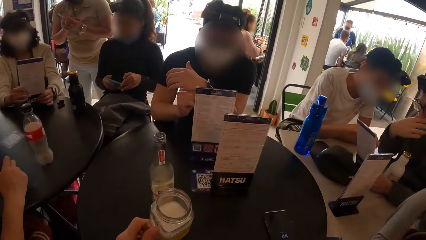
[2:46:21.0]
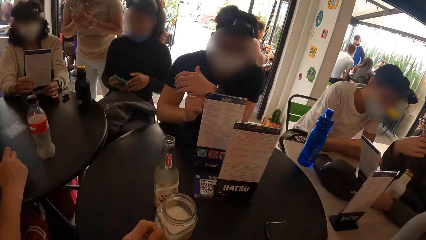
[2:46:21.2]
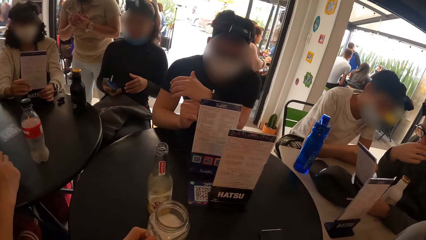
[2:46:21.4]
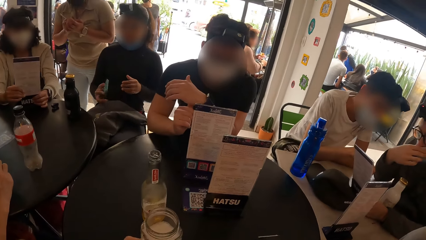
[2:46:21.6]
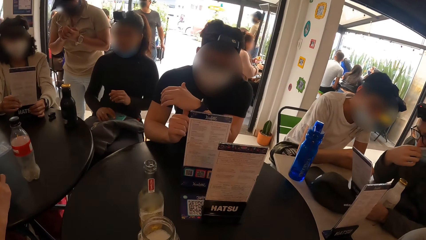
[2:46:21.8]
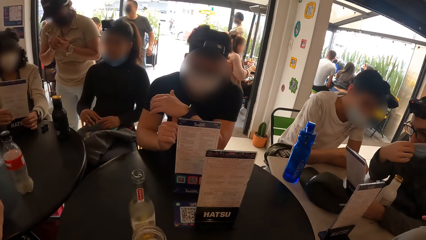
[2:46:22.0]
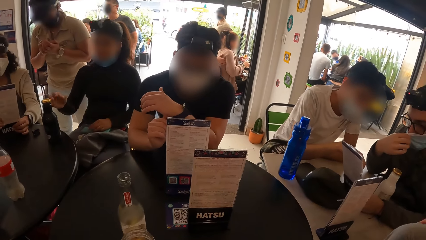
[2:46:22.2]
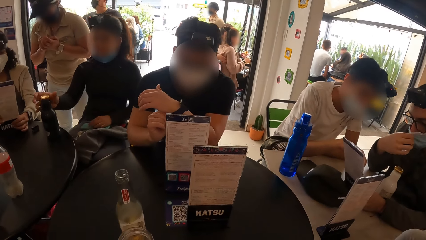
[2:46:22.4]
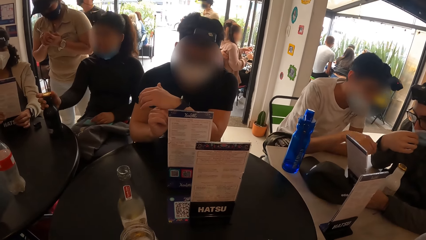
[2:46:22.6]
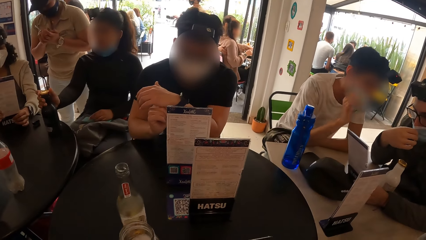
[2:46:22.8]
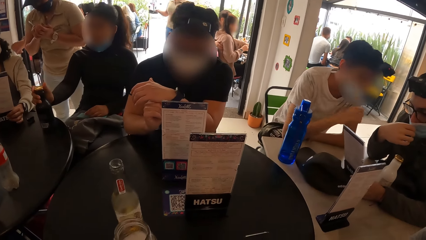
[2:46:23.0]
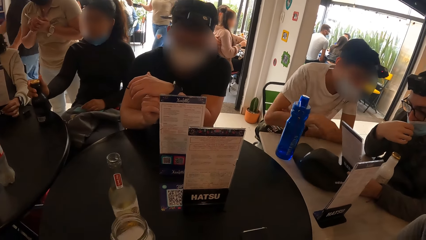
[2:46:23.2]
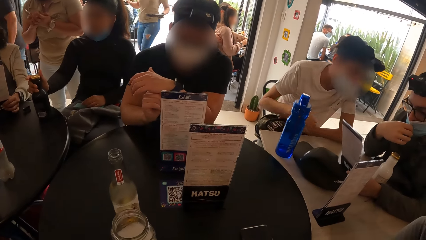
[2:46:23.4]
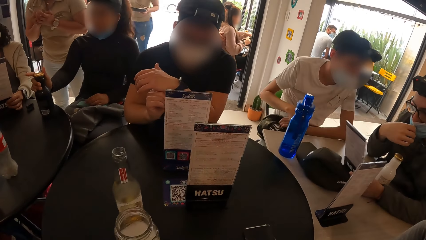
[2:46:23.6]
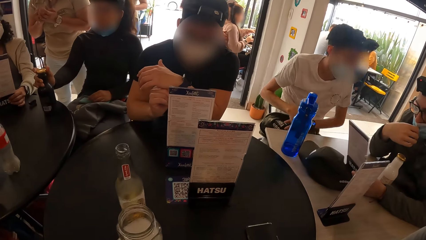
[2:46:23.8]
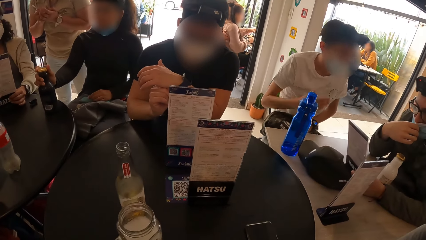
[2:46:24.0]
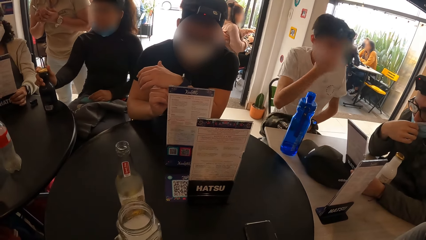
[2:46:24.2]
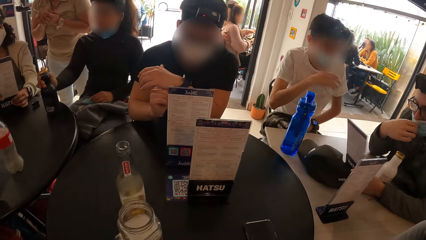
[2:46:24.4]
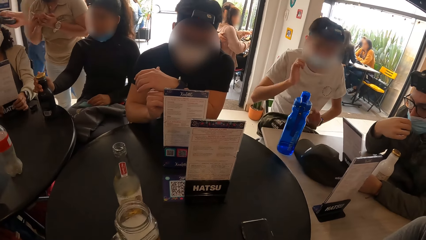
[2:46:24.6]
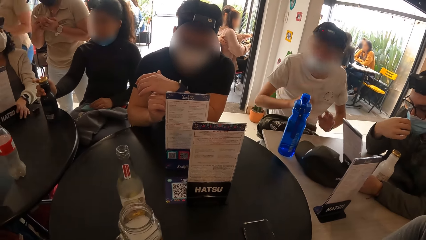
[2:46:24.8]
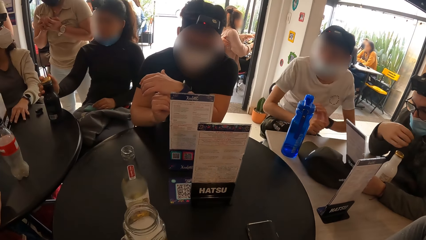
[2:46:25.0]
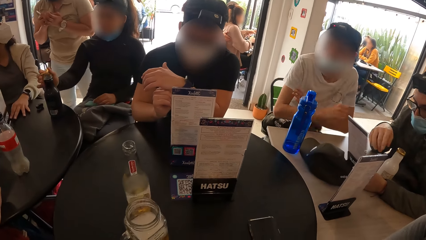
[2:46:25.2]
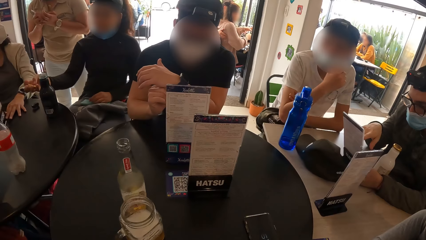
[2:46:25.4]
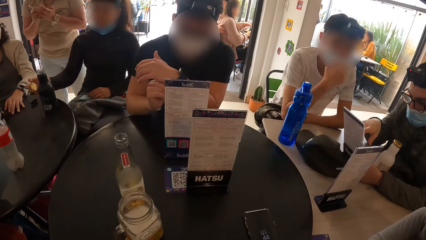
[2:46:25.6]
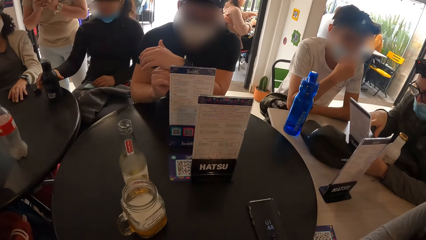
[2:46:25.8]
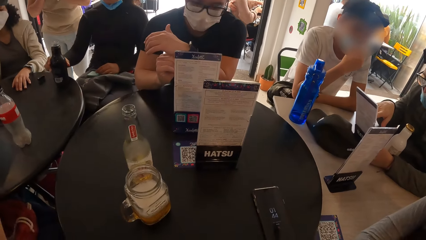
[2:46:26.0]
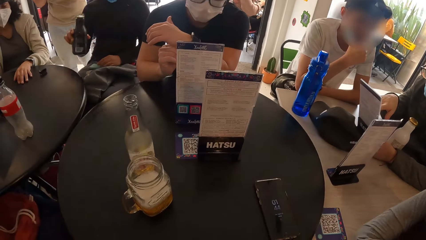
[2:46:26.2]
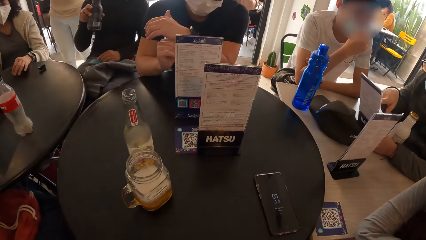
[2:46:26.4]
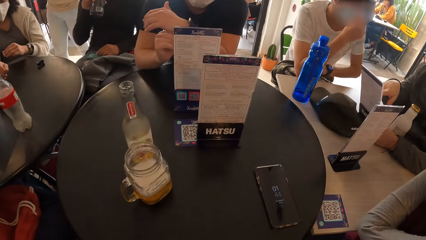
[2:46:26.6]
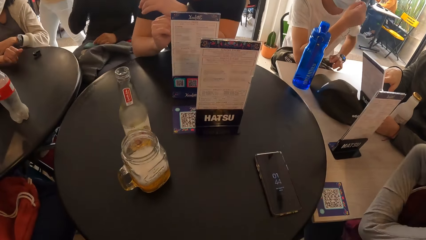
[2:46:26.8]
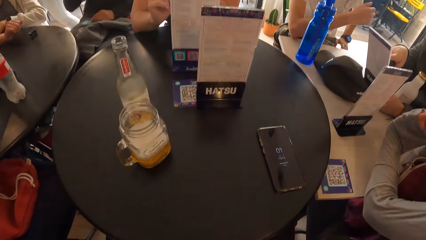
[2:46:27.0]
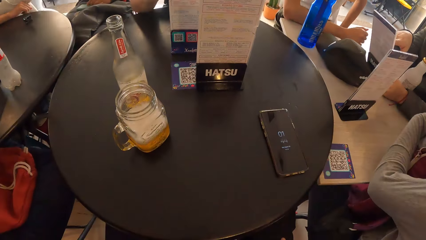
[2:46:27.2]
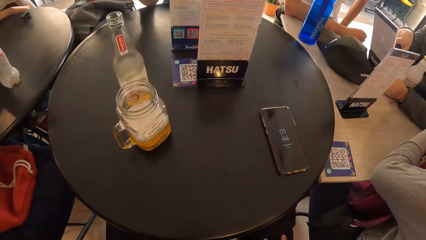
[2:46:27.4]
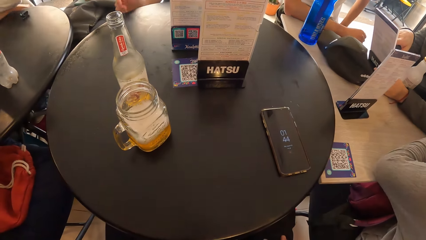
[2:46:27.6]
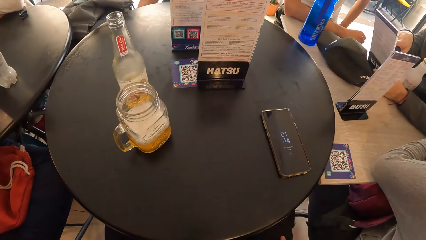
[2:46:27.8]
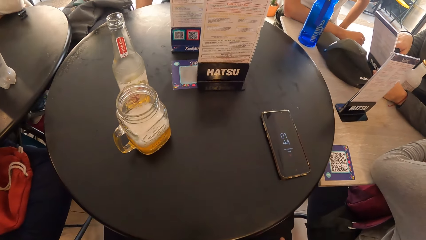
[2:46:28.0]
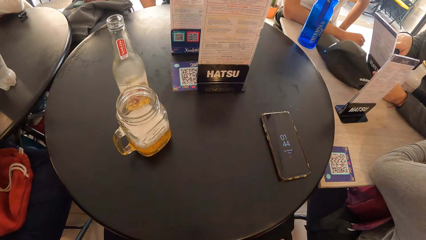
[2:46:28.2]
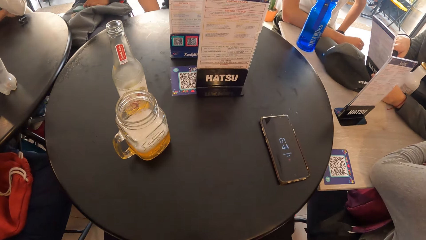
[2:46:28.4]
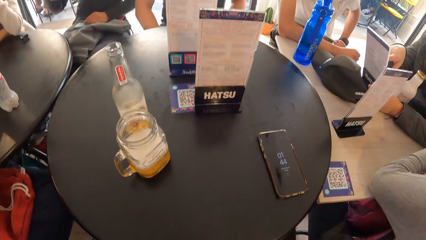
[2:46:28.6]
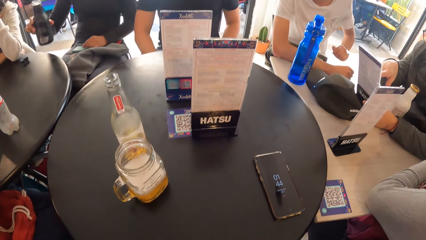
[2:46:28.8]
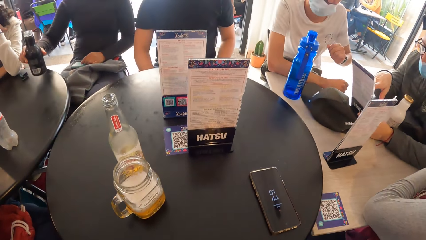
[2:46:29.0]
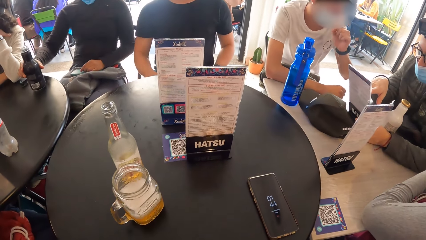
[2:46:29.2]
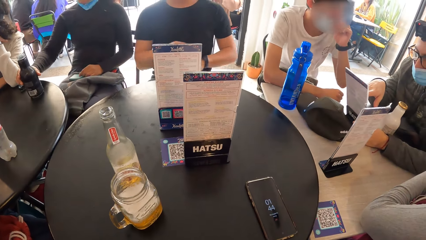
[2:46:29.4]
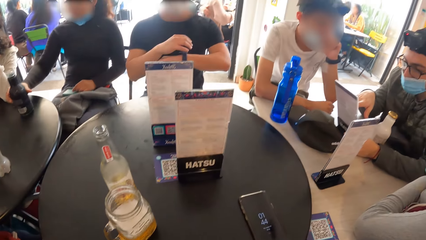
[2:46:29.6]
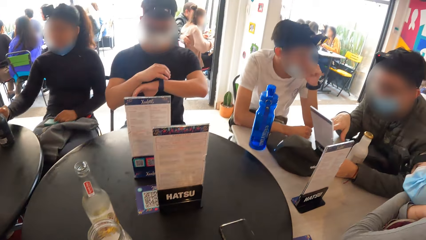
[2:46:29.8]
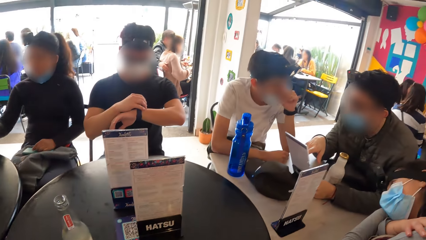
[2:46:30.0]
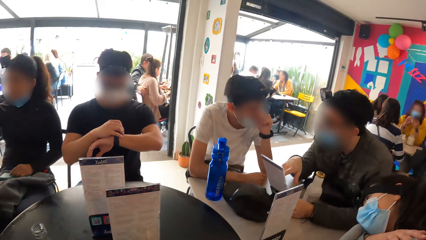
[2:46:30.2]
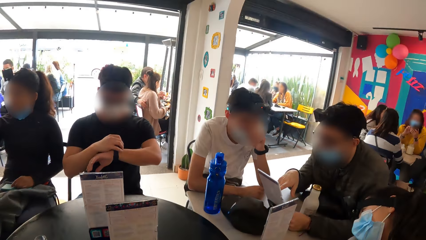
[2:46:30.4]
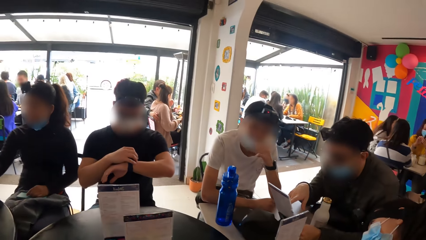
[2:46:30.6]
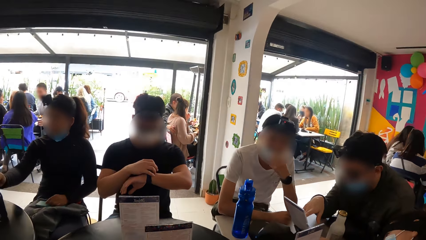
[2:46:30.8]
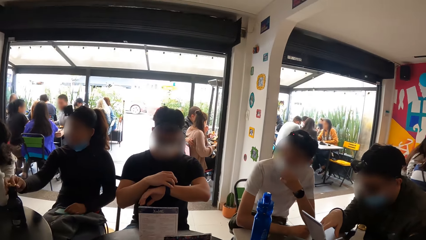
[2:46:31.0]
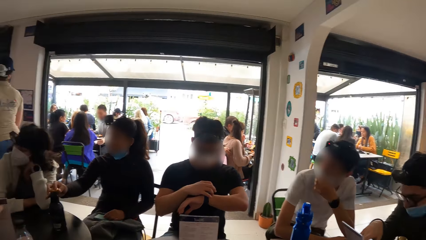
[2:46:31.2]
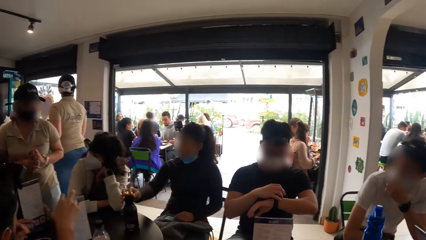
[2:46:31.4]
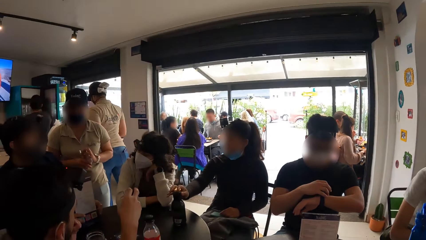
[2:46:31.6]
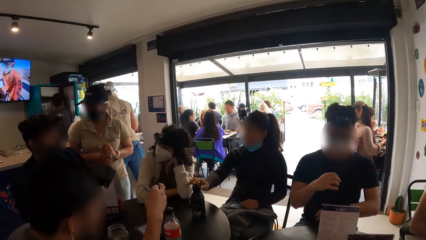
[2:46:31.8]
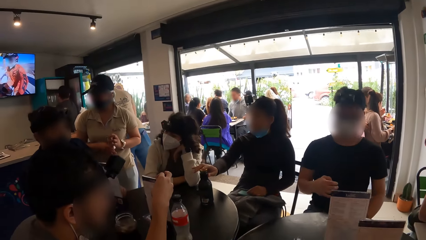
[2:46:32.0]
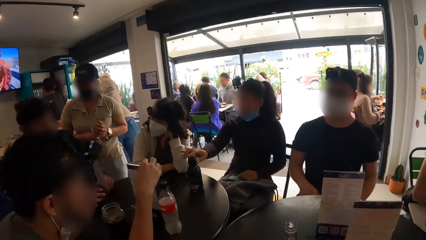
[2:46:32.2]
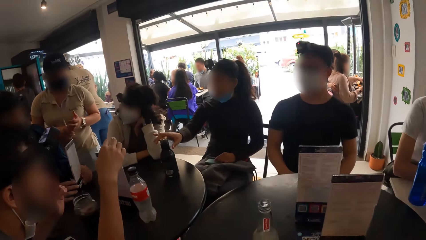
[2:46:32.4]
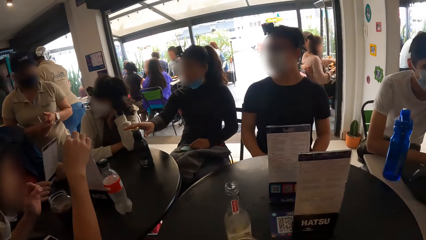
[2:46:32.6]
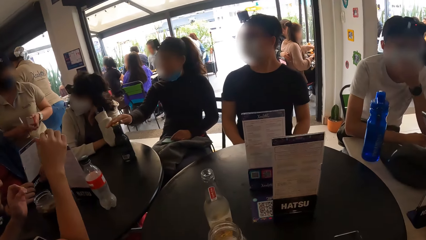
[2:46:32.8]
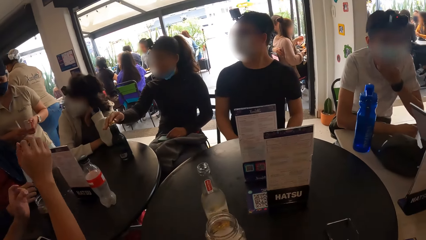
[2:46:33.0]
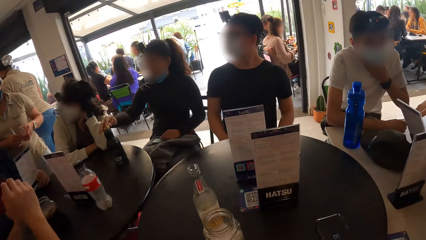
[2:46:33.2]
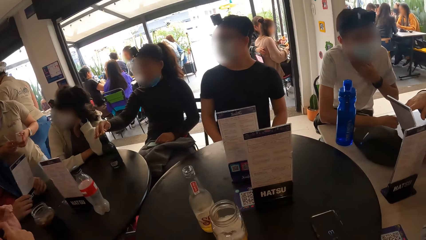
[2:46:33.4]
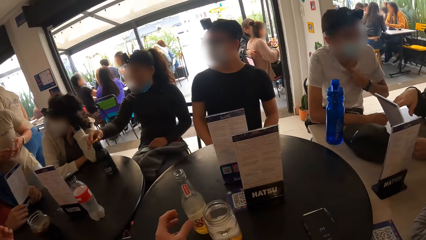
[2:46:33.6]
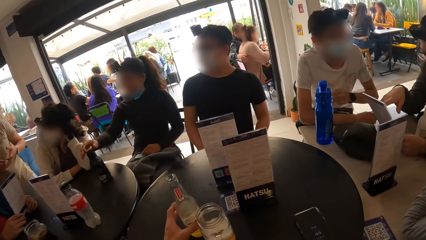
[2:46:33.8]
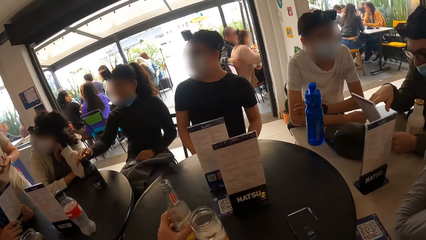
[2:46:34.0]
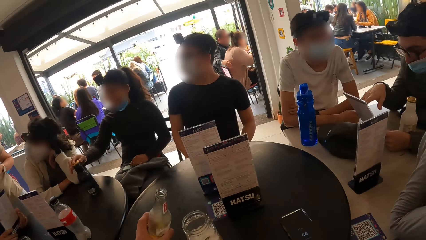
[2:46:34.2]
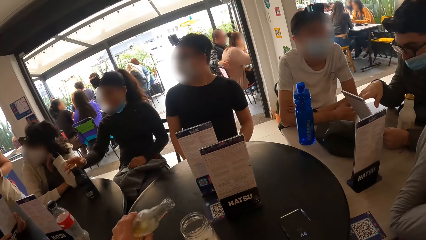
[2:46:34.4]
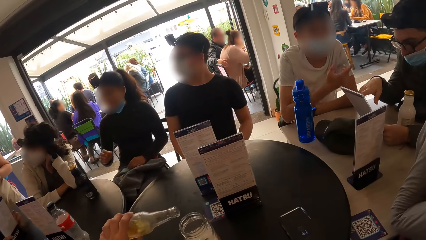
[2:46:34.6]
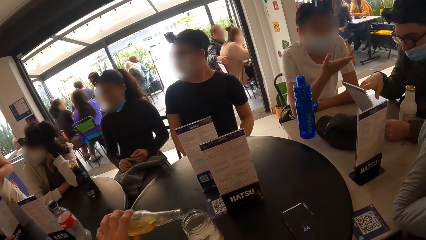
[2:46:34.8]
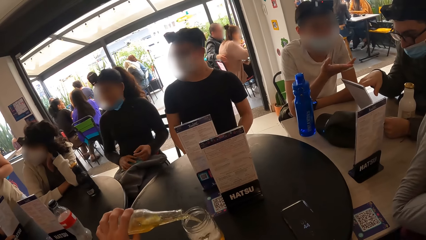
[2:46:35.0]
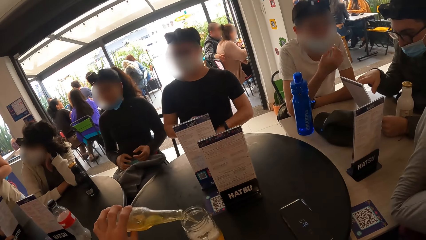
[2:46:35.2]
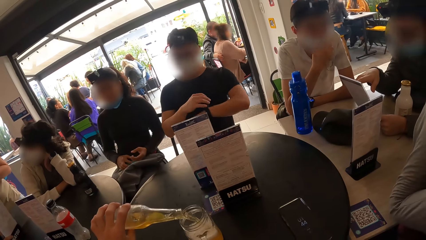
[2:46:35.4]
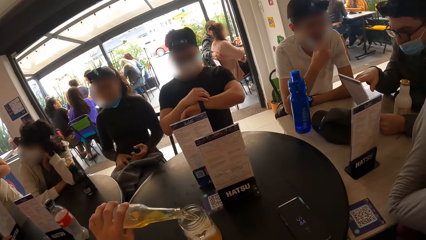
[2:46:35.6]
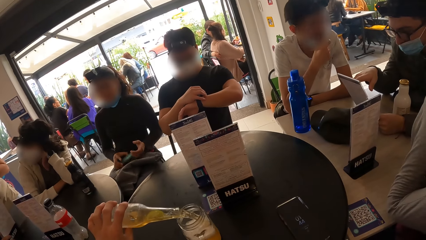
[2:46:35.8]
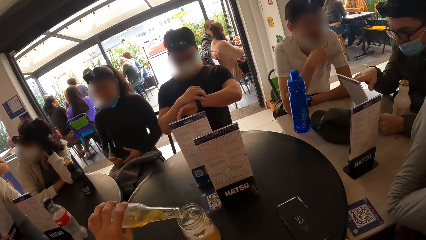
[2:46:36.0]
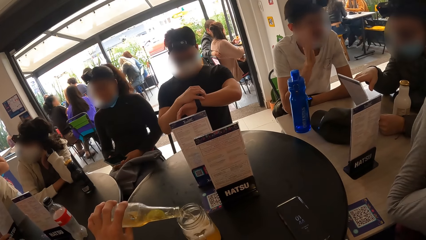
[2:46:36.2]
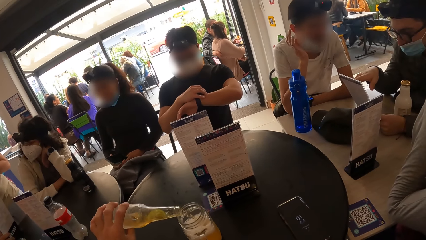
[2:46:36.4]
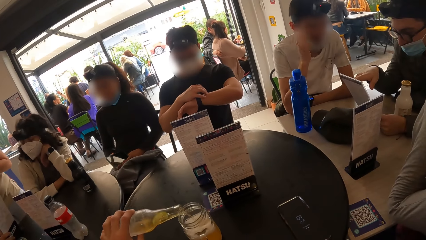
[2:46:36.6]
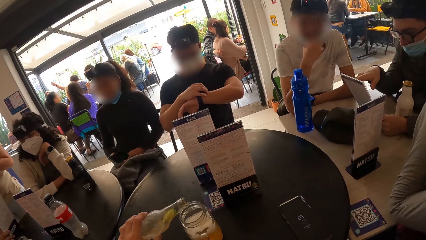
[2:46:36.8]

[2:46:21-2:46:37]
A woman drops the phone on her lap with her right hand. A man fixes his face mask. Another man interacts with the first man. The woman opens the bottle of drink on the round table with her right hand. The first man fixes his face mask. The woman holds the bottle lid with her right hand and takes the bottle of drink from the round table with her right hand. The second man interacts with the first man. The woman drinks from the bottle of drink in her right hand. The camera wearer stares at the table. The woman drops the bottle of drink in her right hand on the round table. A third man adjusts the watch on his left wrist with his right hand. The second man interacts with the first man. The woman covers the drink on the round table with the bottle lid in her right hand. Another woman takes orders. A fourth man holds a phone in his right hand. A third woman converses with the fourth man. The camera wearer picks up the bottle of soda from the wooden table with his left hand. He pours soda from the bottle into the cup of soda on the wooden table. The first woman takes the phone from her lap with her right hand. The third man adjusts the watch on his left wrist with his right hand. The first woman holds the phone with both hands.
